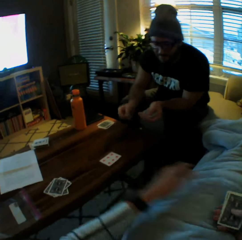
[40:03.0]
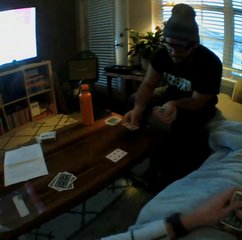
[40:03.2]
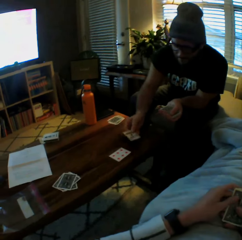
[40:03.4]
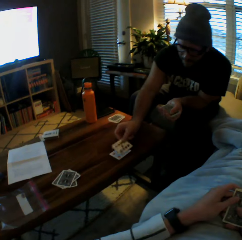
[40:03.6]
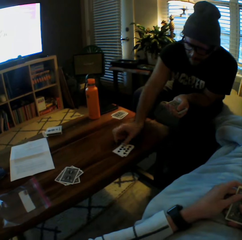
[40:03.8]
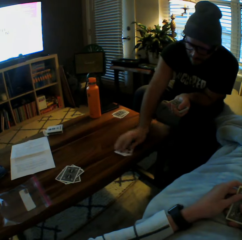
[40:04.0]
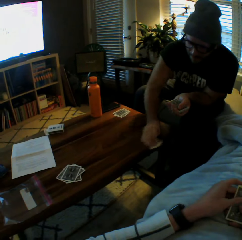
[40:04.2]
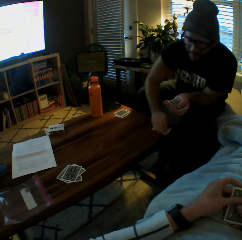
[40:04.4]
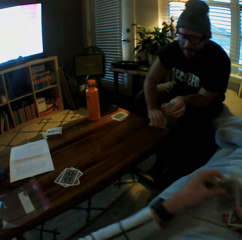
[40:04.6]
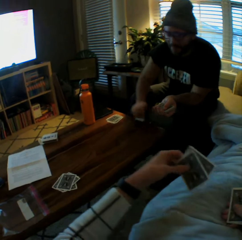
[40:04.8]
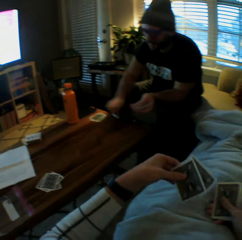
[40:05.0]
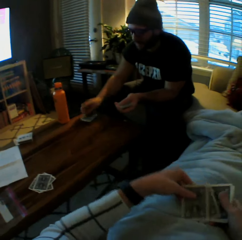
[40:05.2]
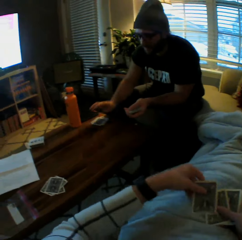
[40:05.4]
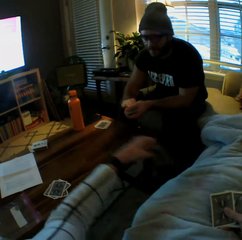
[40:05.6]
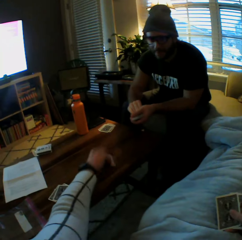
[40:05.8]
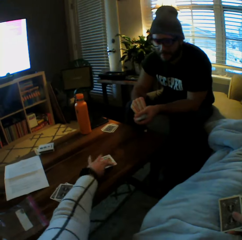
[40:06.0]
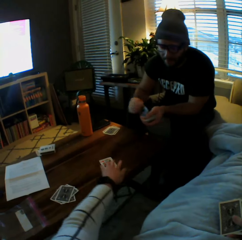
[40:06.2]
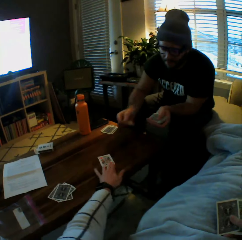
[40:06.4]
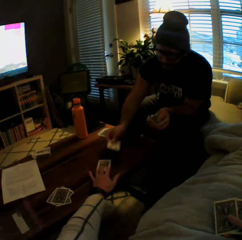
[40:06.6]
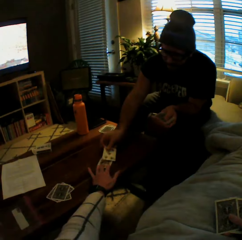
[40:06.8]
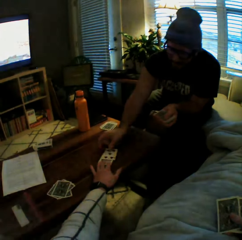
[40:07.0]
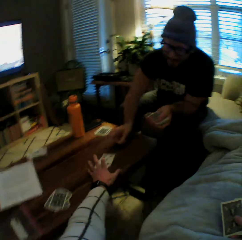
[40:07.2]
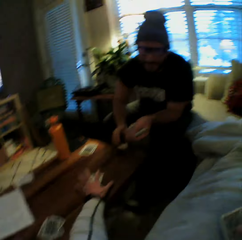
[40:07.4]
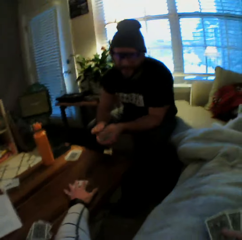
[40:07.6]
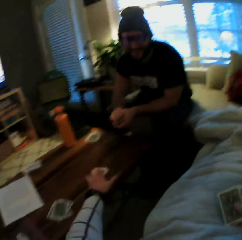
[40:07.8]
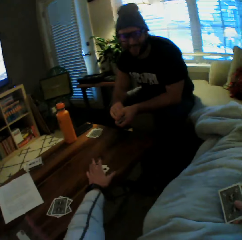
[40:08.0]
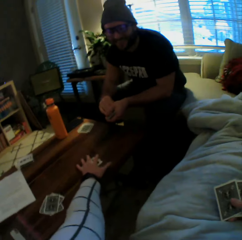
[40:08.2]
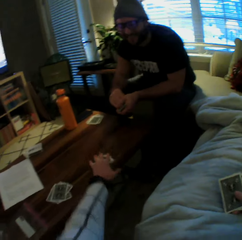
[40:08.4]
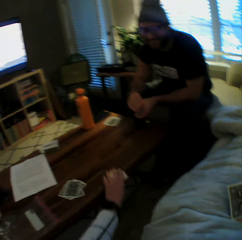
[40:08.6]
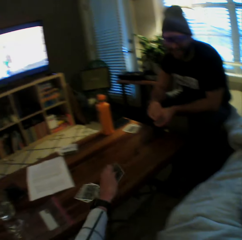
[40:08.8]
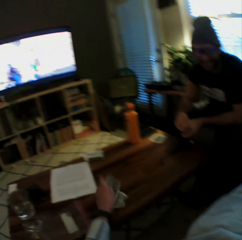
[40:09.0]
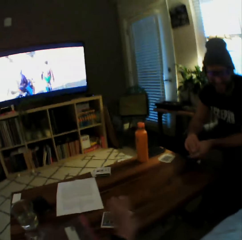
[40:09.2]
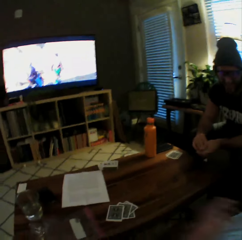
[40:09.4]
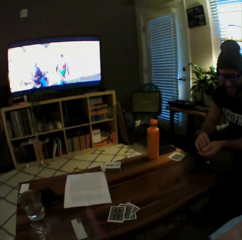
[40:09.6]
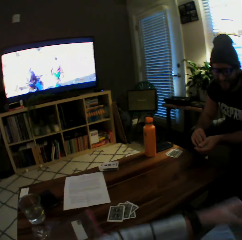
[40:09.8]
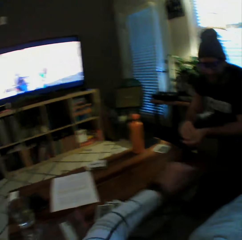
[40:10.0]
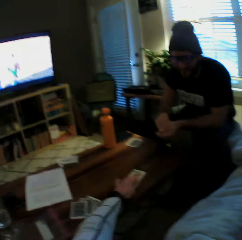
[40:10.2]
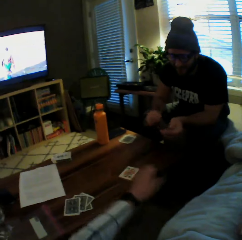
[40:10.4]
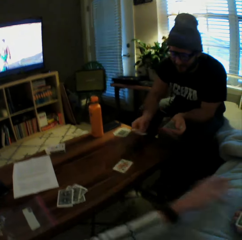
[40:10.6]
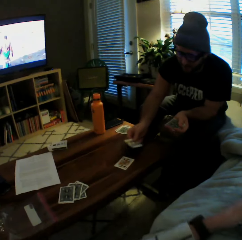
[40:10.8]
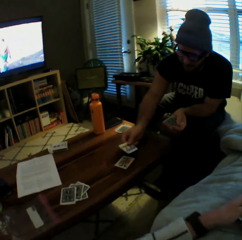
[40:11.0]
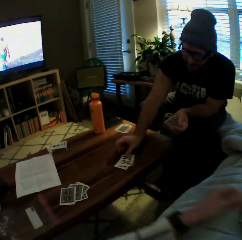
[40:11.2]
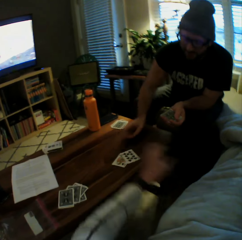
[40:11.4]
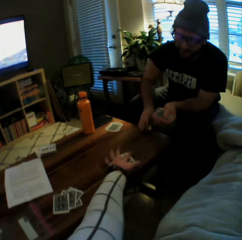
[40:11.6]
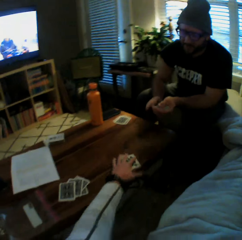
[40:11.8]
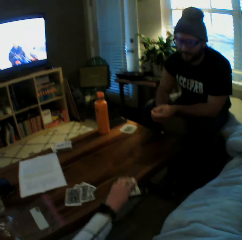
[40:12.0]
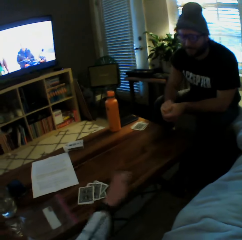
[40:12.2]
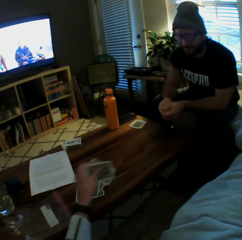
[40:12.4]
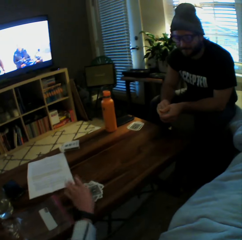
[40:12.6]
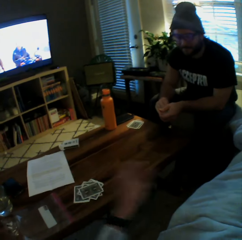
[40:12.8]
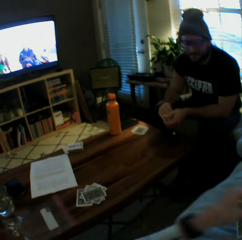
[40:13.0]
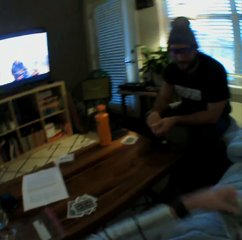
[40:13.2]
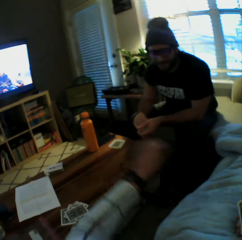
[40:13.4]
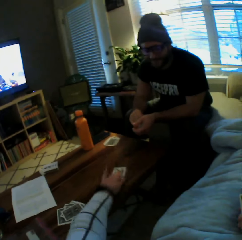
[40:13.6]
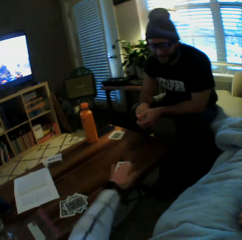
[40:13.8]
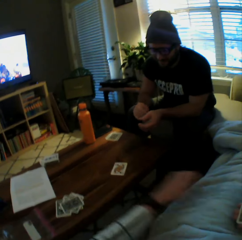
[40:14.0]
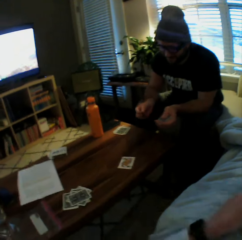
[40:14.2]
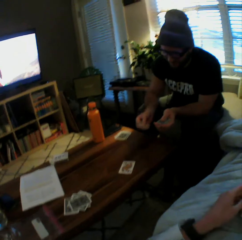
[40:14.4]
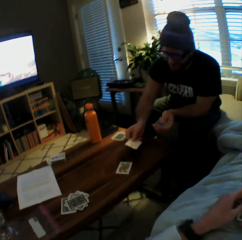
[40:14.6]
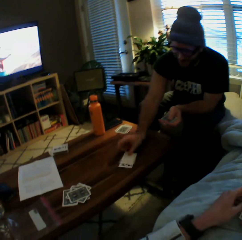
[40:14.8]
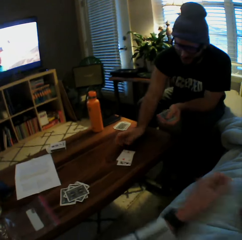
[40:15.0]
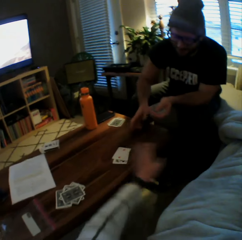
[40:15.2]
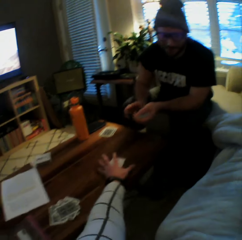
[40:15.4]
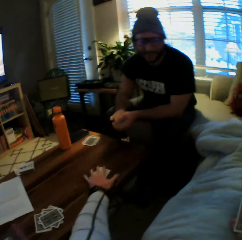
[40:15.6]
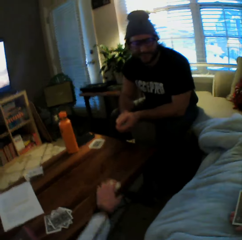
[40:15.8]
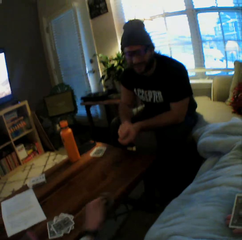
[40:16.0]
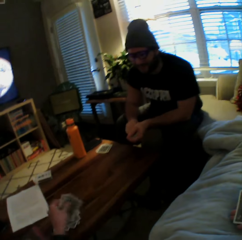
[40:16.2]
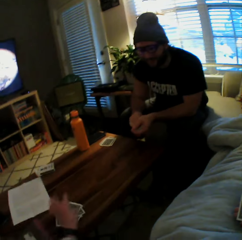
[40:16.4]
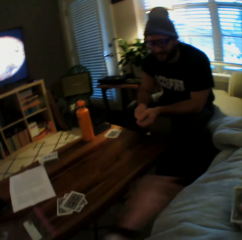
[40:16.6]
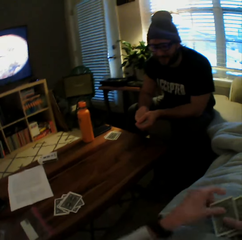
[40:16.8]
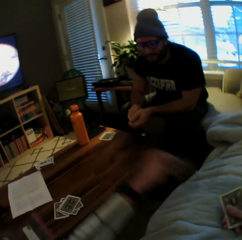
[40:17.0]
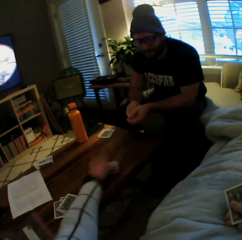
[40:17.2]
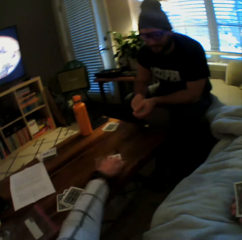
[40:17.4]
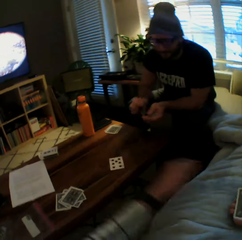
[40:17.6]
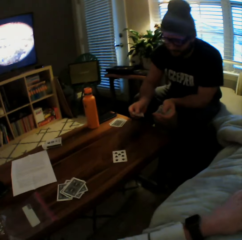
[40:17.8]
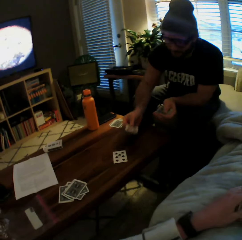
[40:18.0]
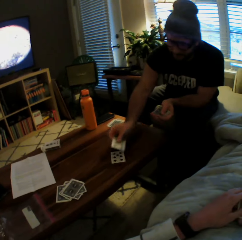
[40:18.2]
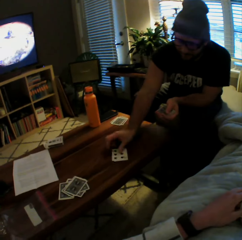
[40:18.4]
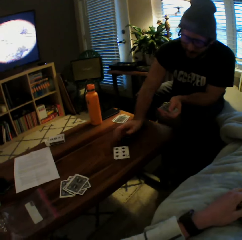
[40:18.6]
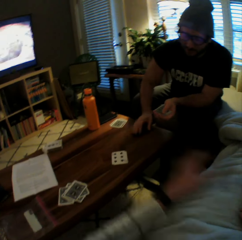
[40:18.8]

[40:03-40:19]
The camera wearer plays another card on the table with her left hand. The man plays another card on the table with his left hand, picks cards from the table with his left hand, and drops the cards on the table with his left hand. The camera wearer plays another card on the table with her left hand. The man plays another card on the table with his left hand. The camera wearer picks the cards from the table with her left hand. She drops the cards on the table with her left hand. She plays another card on the table with her left hand. The man plays another card on the table with his left hand. The camera wearer picks the cards from the table with her left hand. She drops the cards on the table with her left hand. She plays another card on the table with her left hand. The man plays another card on the table with his left hand. The camera wearer picks the cards from the table with her left hand. She drops the cards on the table with her left hand. She plays another card on the table with her left hand.

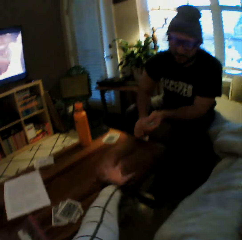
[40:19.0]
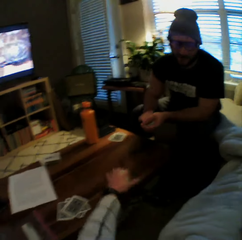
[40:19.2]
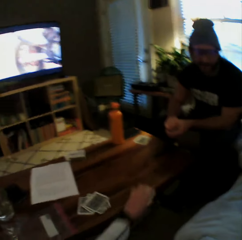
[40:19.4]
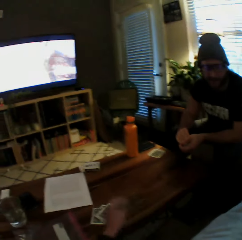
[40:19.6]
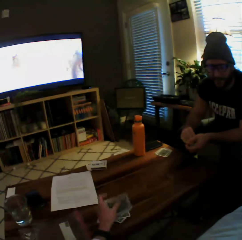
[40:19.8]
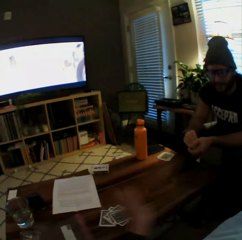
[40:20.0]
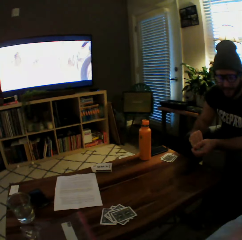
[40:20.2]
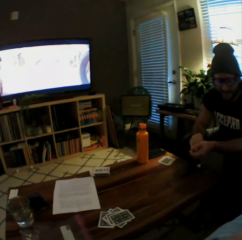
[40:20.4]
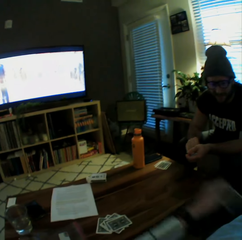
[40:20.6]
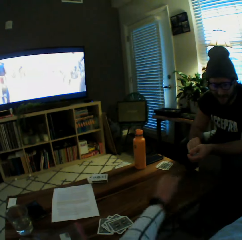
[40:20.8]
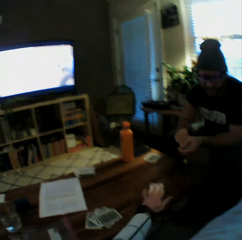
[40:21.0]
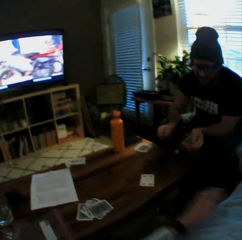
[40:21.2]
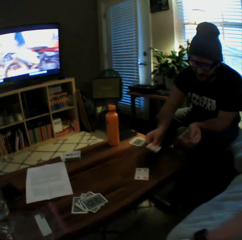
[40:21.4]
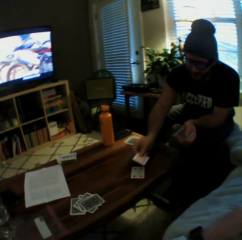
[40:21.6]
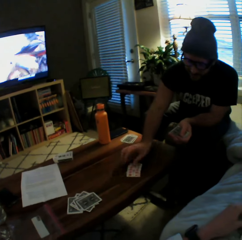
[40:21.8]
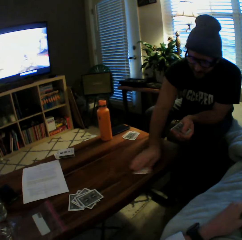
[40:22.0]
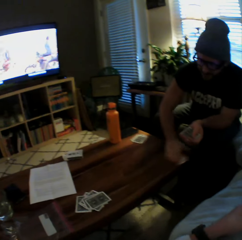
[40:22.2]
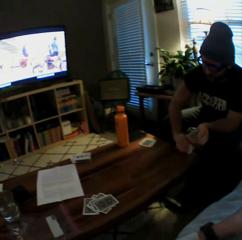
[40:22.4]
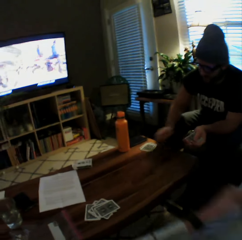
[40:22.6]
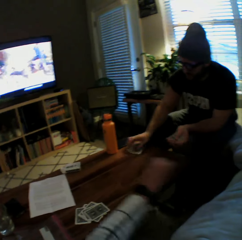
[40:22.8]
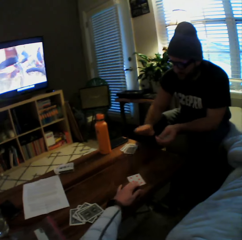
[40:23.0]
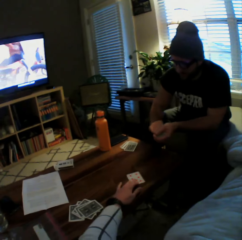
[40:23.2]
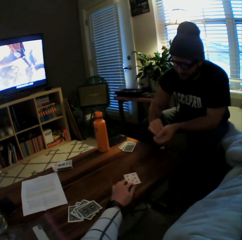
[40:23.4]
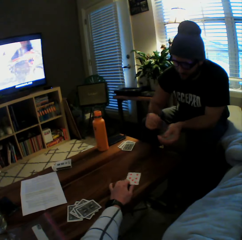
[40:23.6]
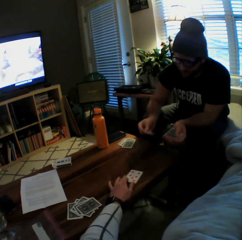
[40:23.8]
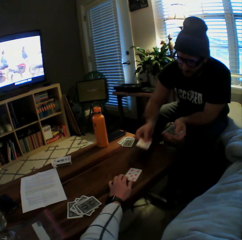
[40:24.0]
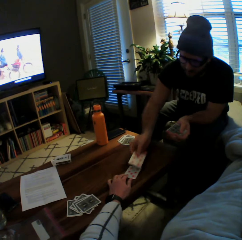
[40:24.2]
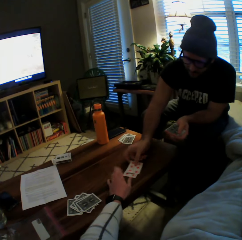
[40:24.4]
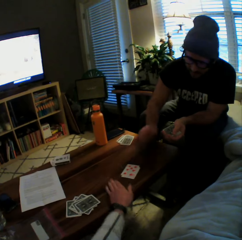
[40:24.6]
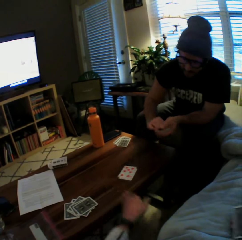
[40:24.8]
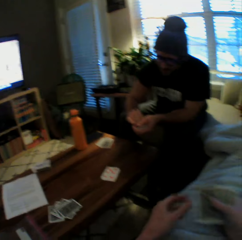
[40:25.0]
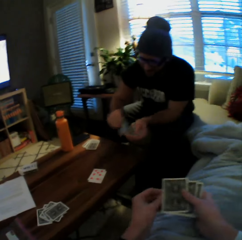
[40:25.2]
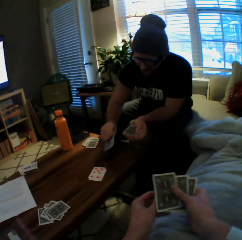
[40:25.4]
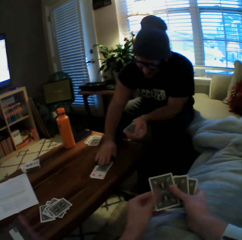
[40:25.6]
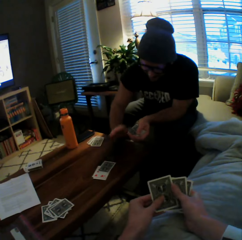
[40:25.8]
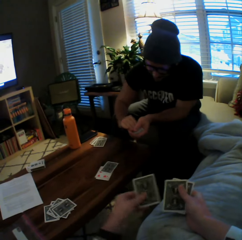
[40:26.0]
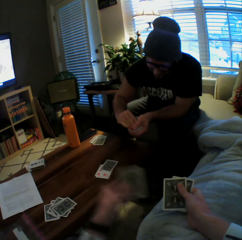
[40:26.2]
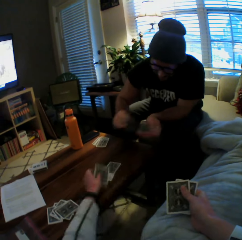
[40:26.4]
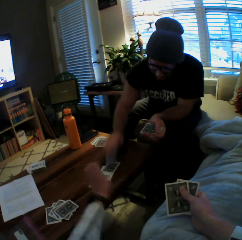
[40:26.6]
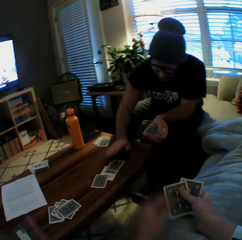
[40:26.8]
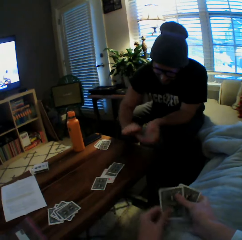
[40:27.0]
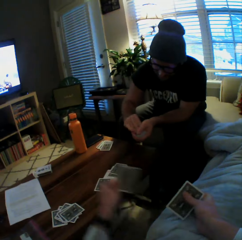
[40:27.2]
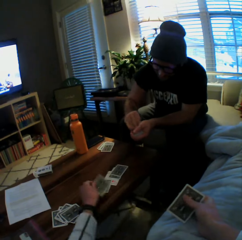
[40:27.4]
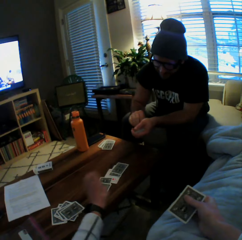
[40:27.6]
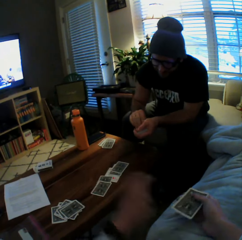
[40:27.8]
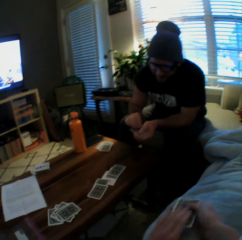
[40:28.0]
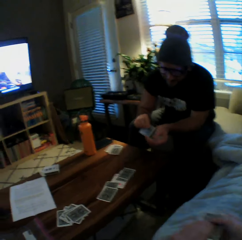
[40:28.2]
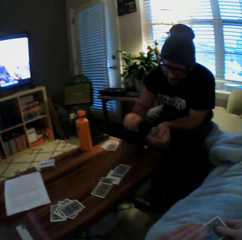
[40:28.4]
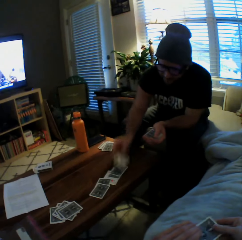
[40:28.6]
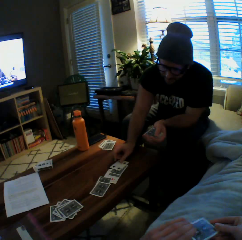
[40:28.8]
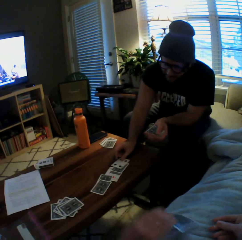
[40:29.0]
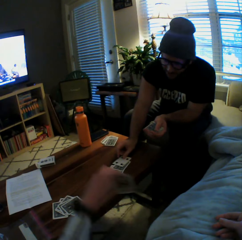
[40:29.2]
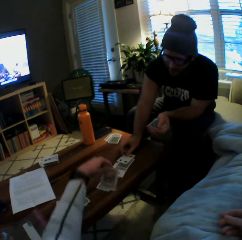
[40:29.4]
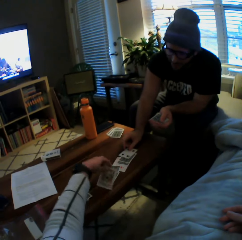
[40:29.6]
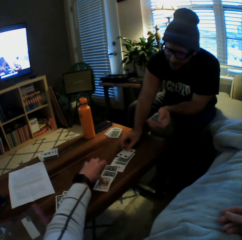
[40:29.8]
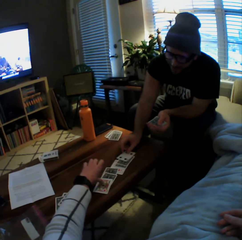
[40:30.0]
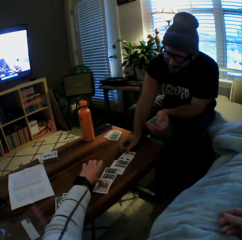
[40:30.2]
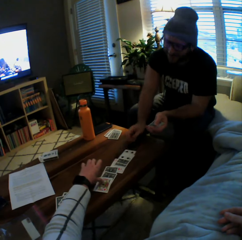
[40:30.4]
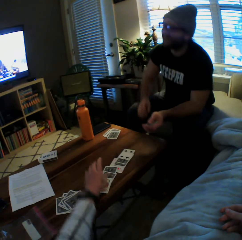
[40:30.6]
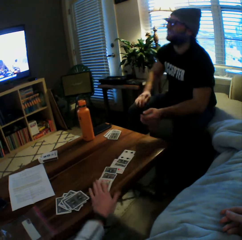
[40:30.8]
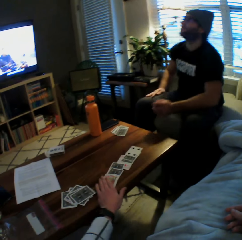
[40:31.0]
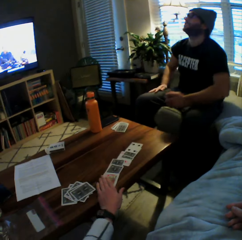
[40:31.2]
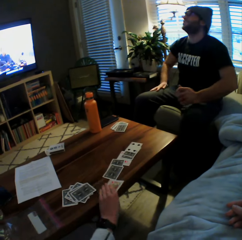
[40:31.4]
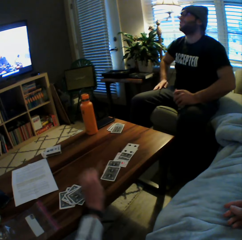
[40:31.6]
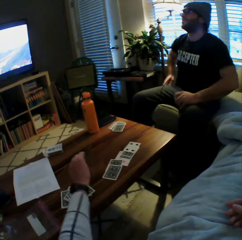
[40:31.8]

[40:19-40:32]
The man plays another card on the table with his left hand. The camera wearer picks the cards from the table with her left hand. She drops the cards on the table with her left hand. She plays another card on the table with her left hand. The man plays another card on the table with his left hand, picks cards from the table with his left hand, and drops the cards on the table with his left hand. The camera wearer plays another card on the table with her left hand. The man plays another card on the table with his left hand. He plays another card on the table with his left hand again. The camera wearer plays another card on the table with her left hand. The man plays another card on the table with his left hand. The camera wearer plays another card on the table with her left hand. The man plays another card on the table with his left hand. The camera wearer plays another card on the table with her left hand.
